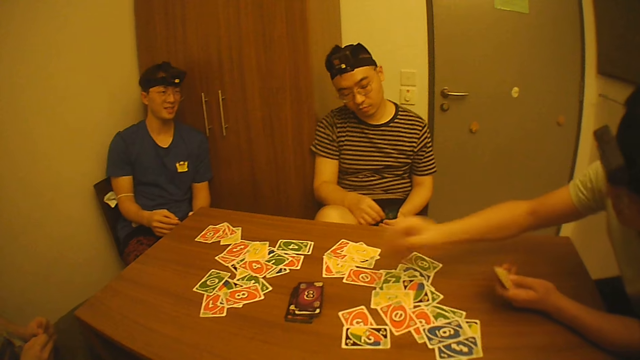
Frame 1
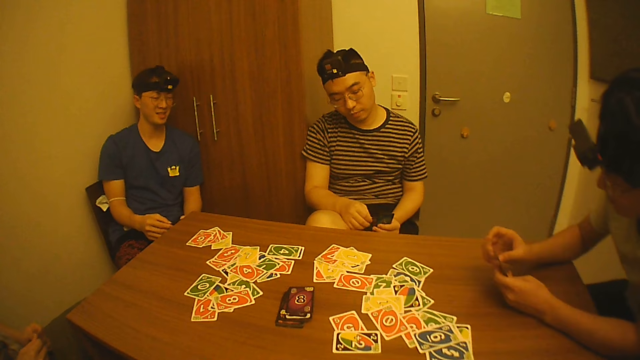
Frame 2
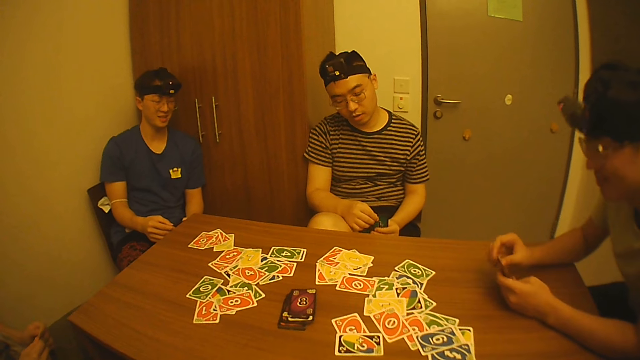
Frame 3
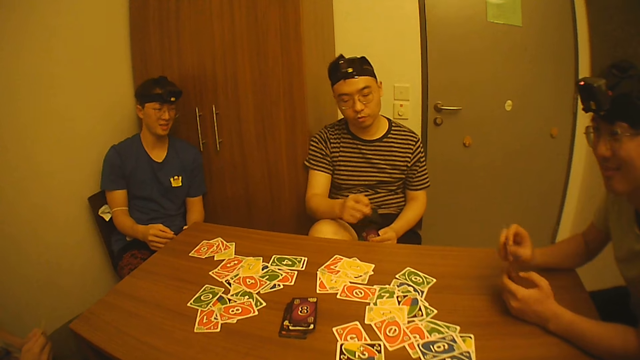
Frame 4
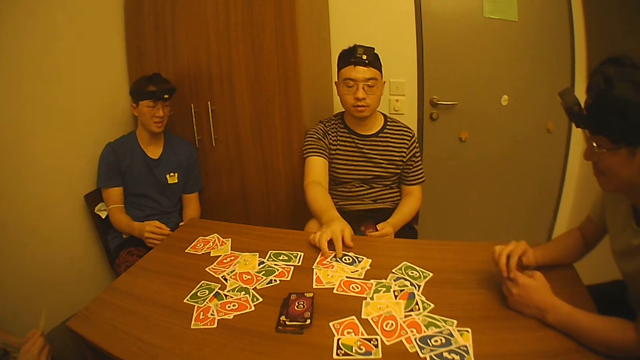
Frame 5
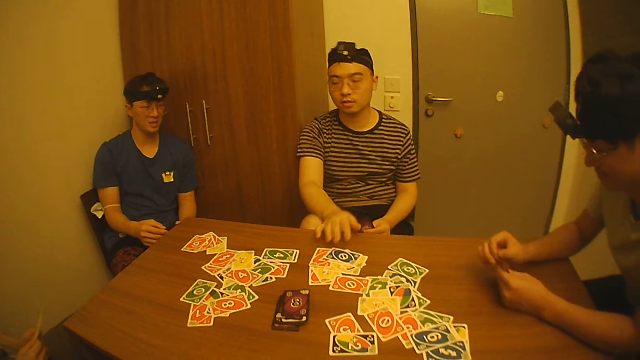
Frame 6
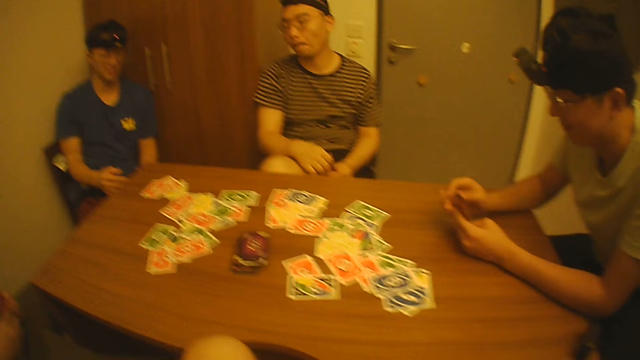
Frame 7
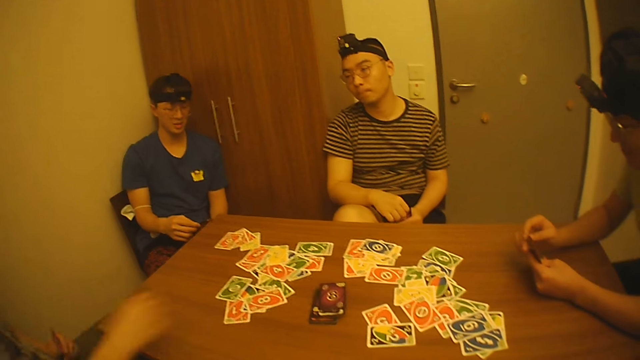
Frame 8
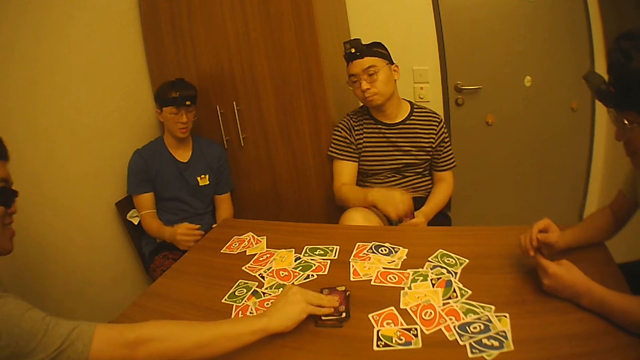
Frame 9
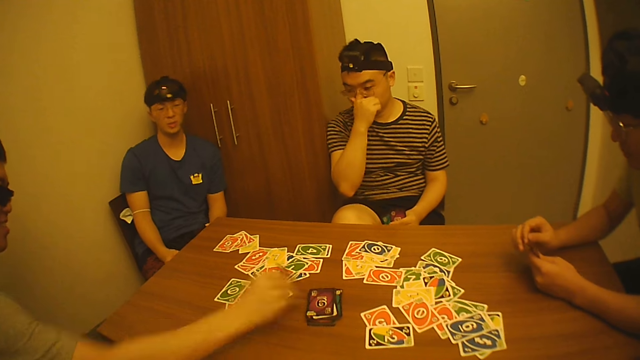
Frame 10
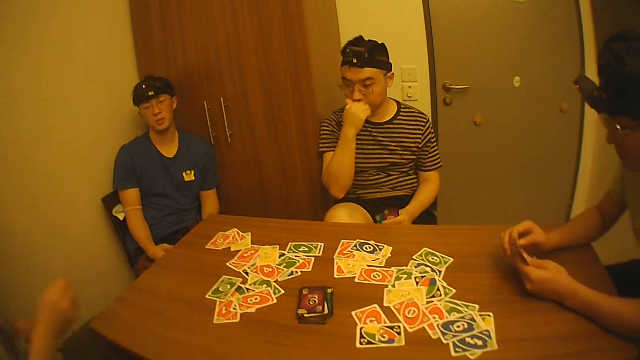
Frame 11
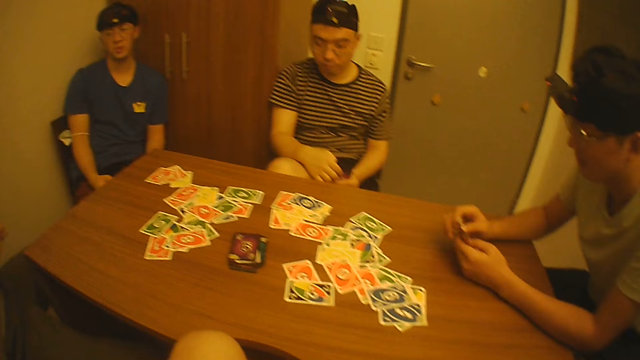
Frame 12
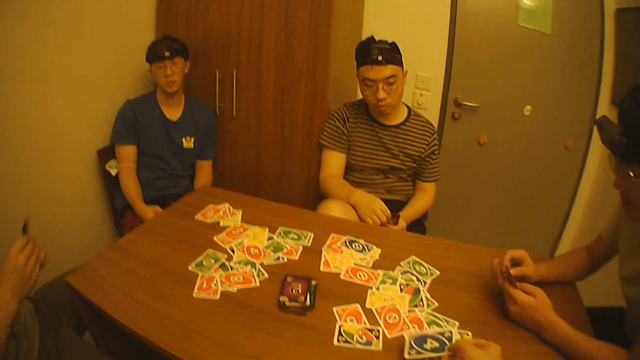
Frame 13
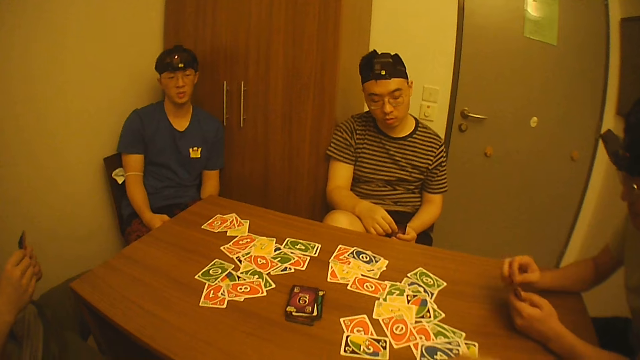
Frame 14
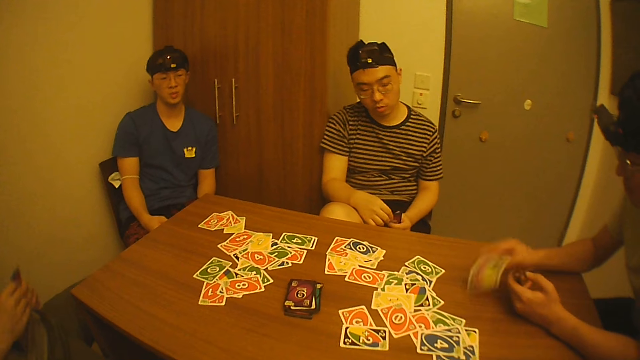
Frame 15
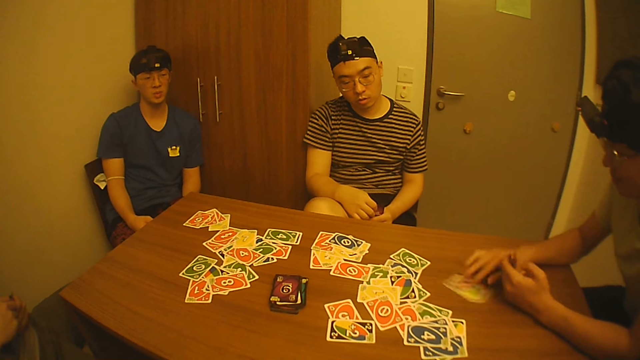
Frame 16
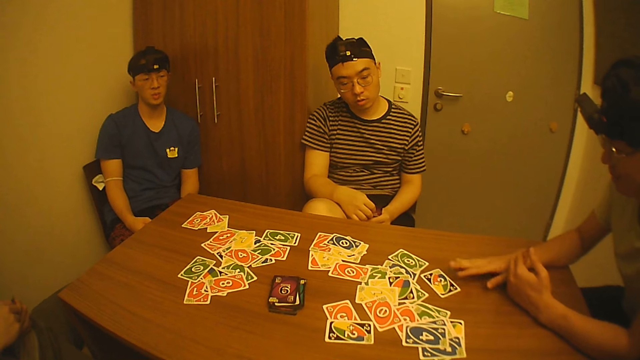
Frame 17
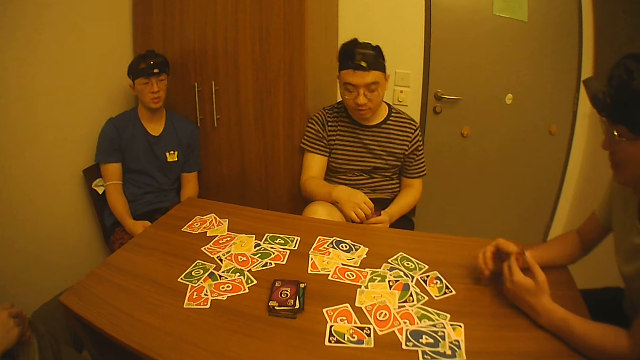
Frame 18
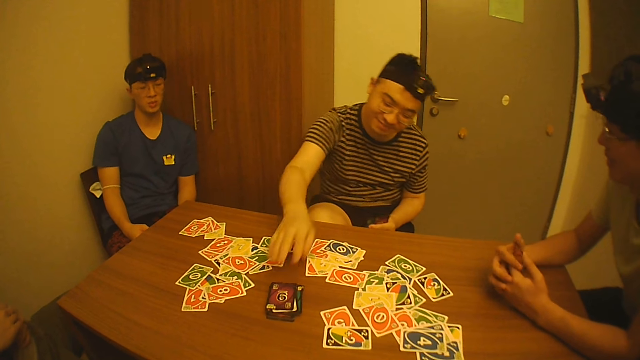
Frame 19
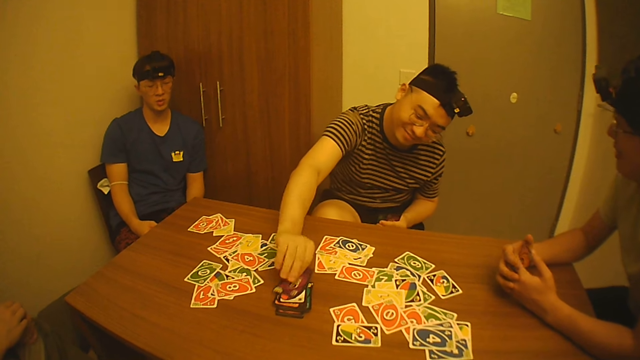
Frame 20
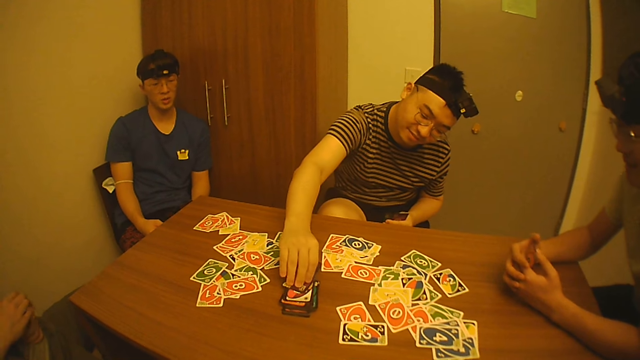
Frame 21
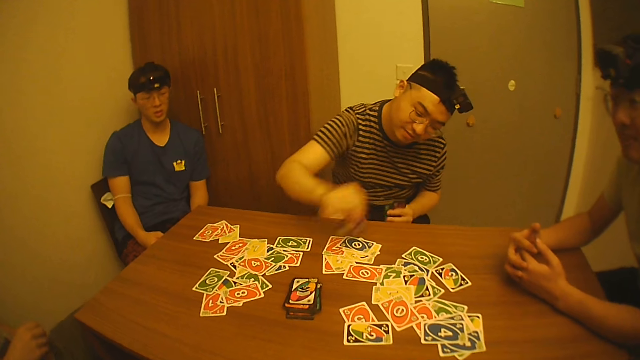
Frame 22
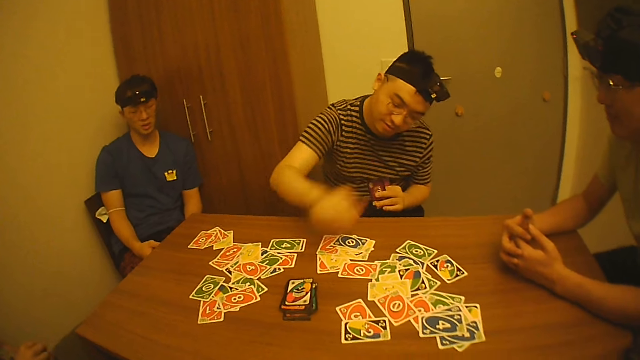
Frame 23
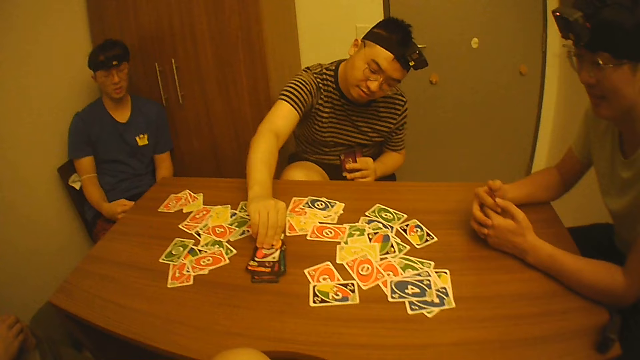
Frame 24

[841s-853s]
A person selects playing cards. Another person selects playing cards. A third person speaks to his friends and places a card on the table. The first person picks a card on the table. The third person holds his nose. The first person selects playing cards. The second person drops a playing card on the table. The second person speaks to his friends. The third person picks a card on the table. The camera wearer looks at the third person. The second person looks at playing cards on the table. The second person looks at the first person.

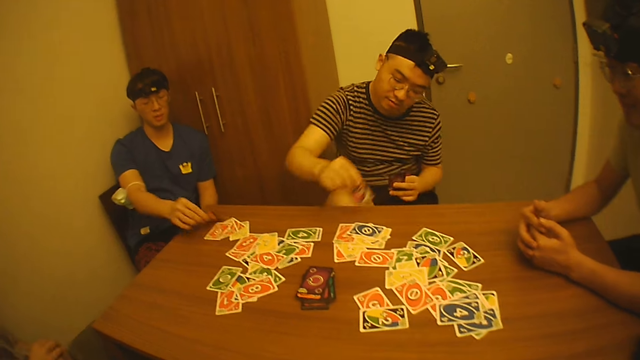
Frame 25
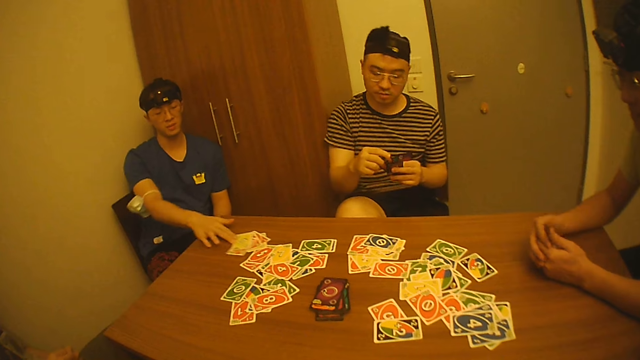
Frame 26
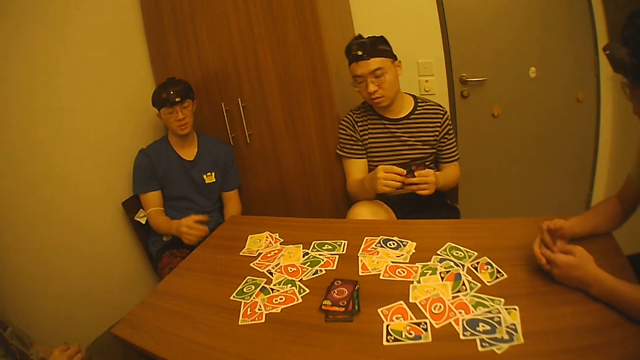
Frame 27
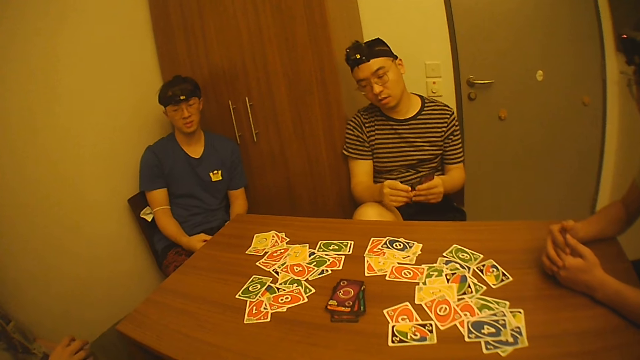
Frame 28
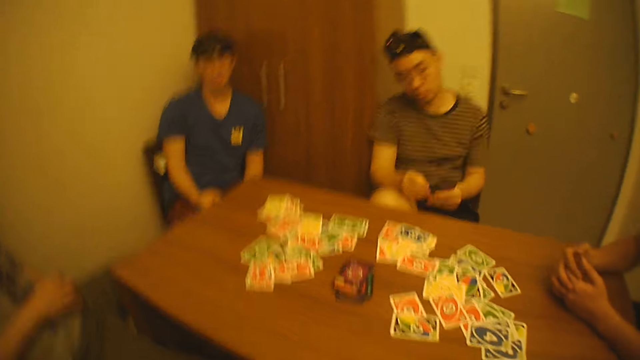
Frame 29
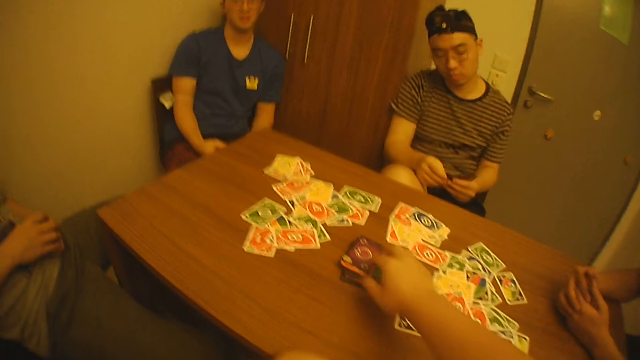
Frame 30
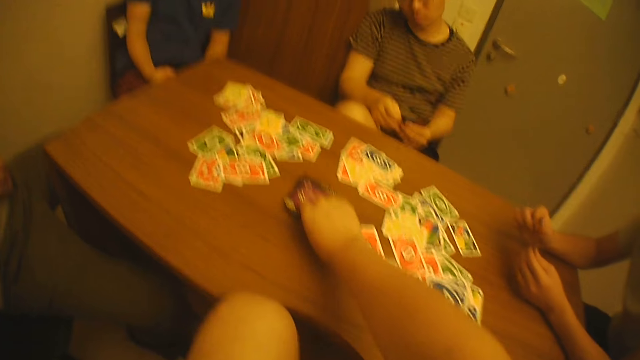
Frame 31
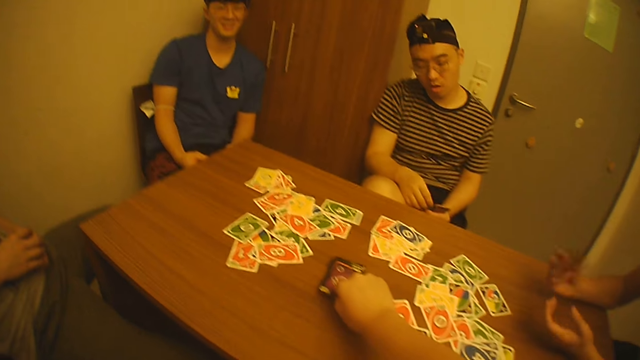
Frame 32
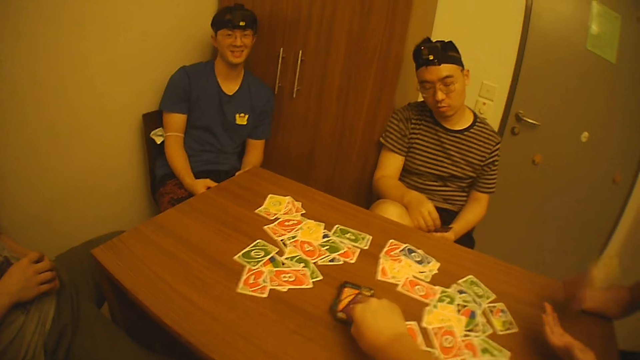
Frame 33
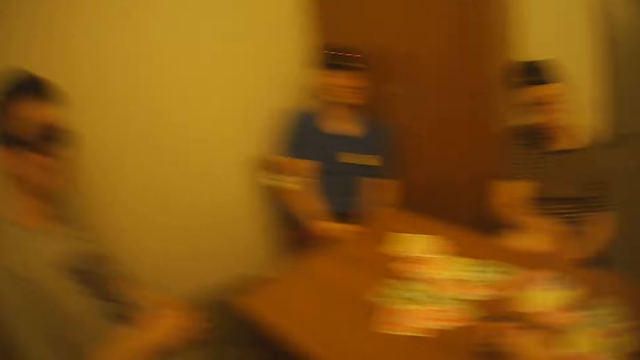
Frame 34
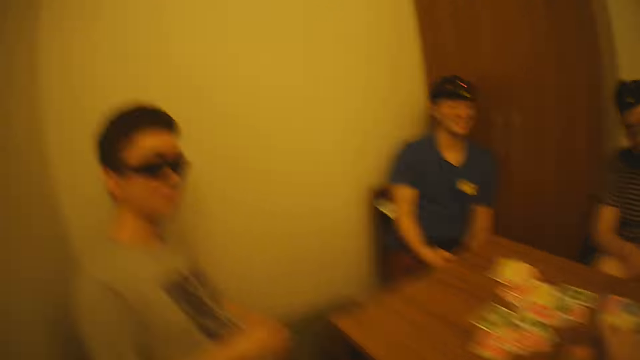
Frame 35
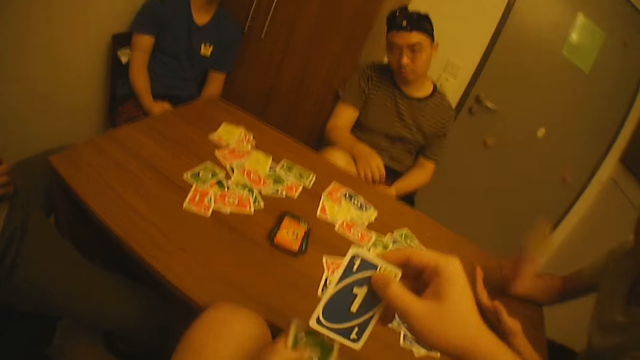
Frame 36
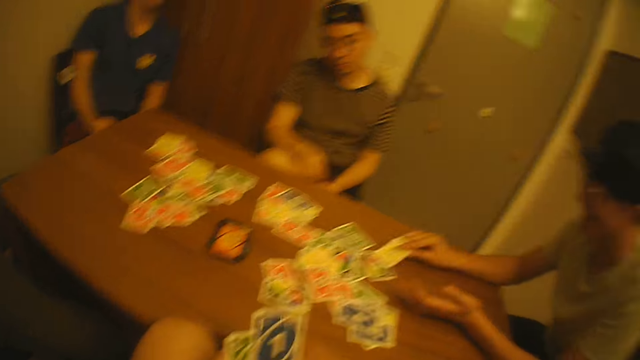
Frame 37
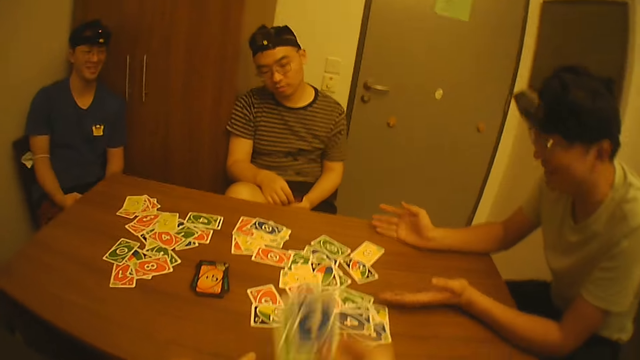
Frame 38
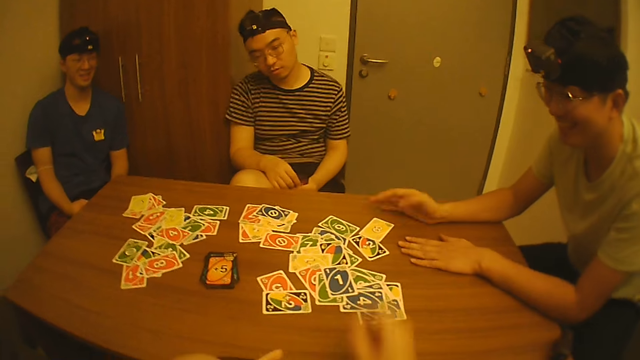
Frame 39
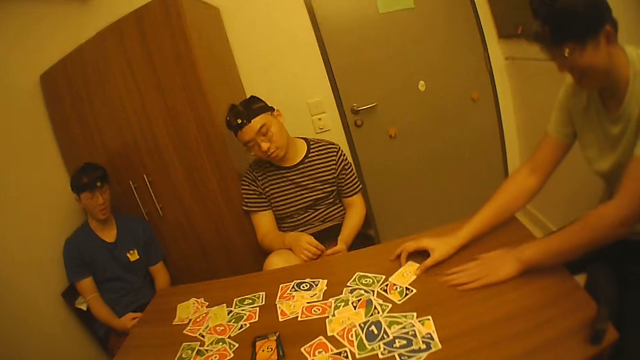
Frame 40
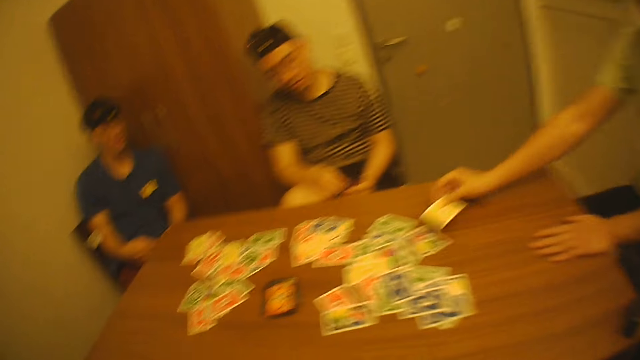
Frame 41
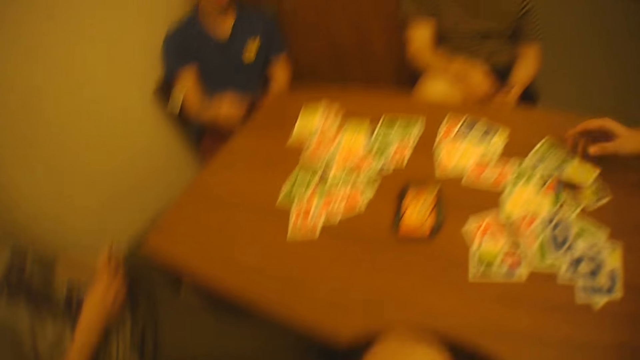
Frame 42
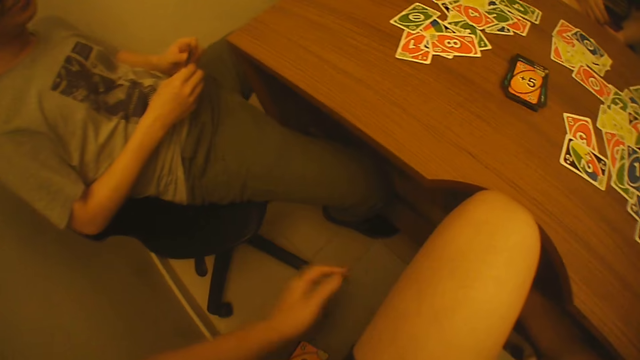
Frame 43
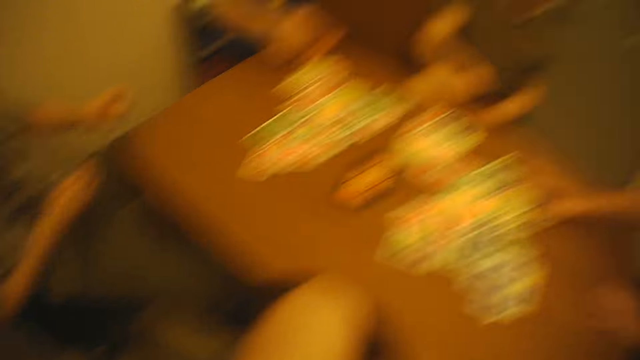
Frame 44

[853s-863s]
A person picks a card on the table. Another person places a card on the table. A third person plays cards. A fourth person looks at playing cards in the hand. A fifth person selects cards. The fourth person lifts a playing card in the hand. The camera wearer picks a card on the table. He looks at a sixth person. He looks round. He looks at his cards. The fourth person puts the playing card on the table. The fourth person looks at the cards on the table. The camera wearer looks at the fourth person. He drops cards on the table. He plays cards. The fourth person picks a playing card on the table. The fourth person drops the playing card on the table.
